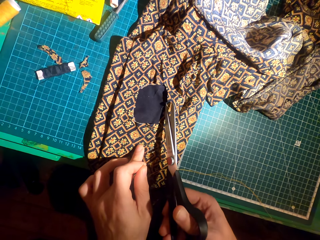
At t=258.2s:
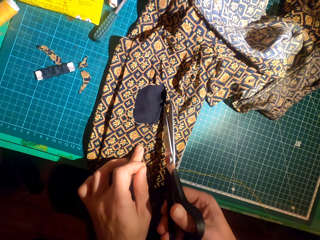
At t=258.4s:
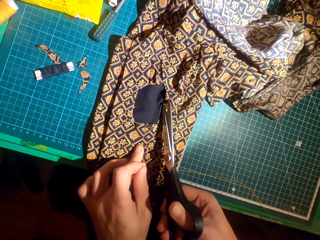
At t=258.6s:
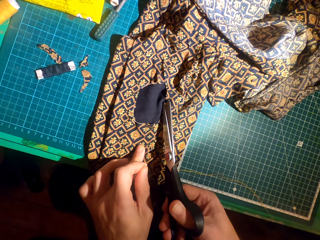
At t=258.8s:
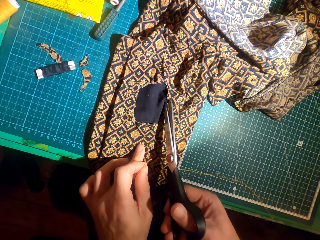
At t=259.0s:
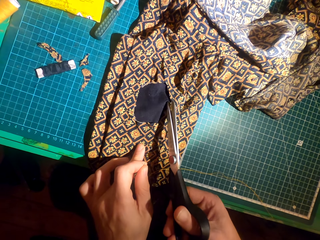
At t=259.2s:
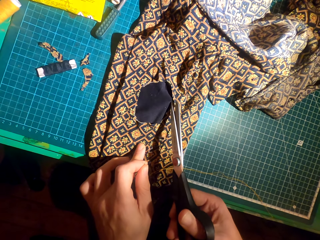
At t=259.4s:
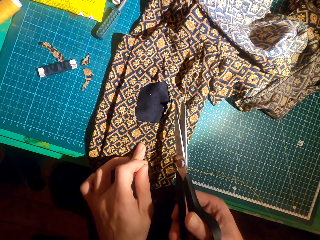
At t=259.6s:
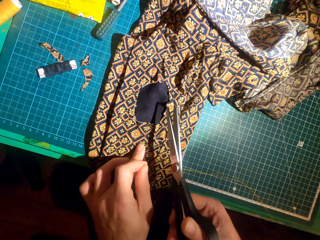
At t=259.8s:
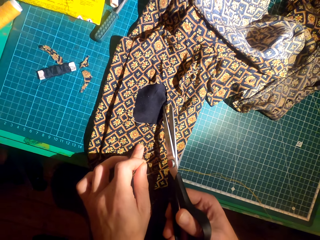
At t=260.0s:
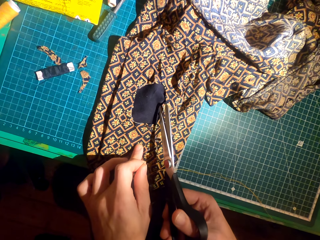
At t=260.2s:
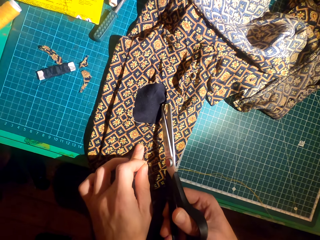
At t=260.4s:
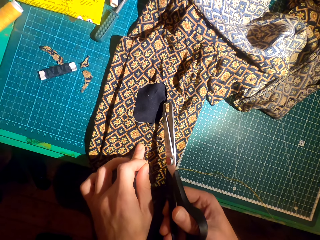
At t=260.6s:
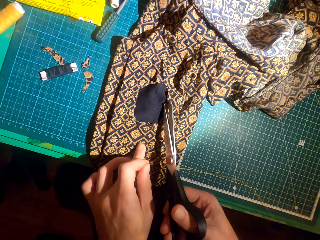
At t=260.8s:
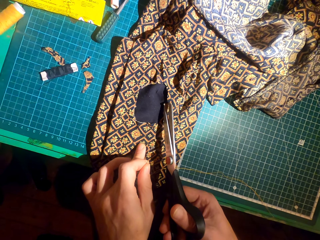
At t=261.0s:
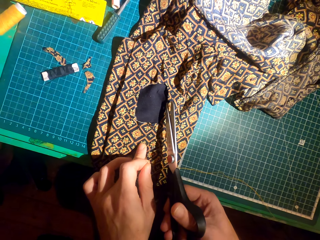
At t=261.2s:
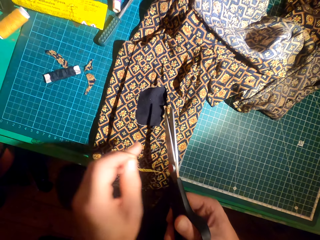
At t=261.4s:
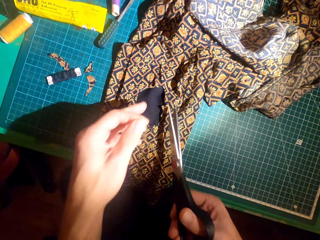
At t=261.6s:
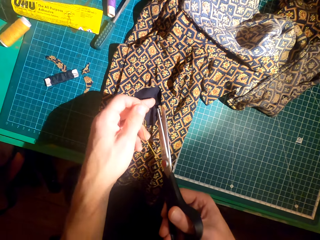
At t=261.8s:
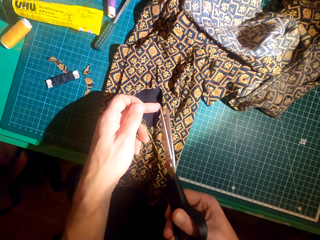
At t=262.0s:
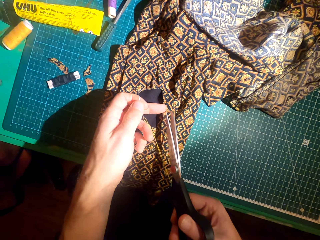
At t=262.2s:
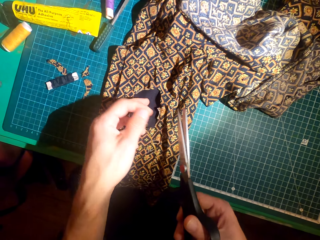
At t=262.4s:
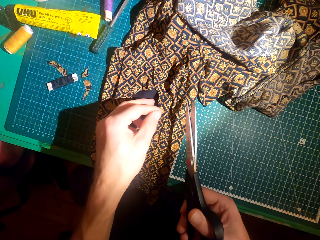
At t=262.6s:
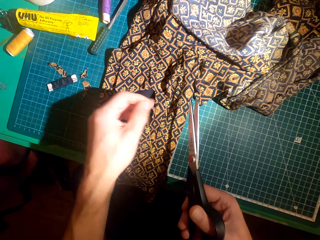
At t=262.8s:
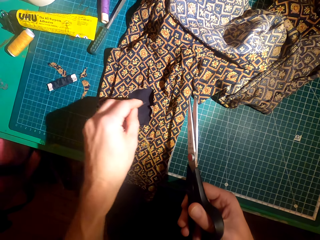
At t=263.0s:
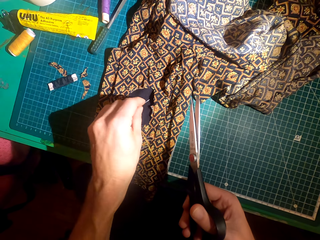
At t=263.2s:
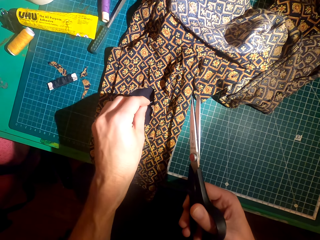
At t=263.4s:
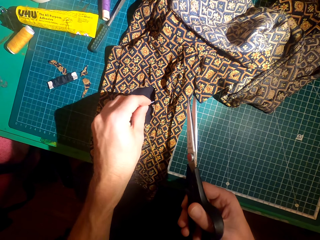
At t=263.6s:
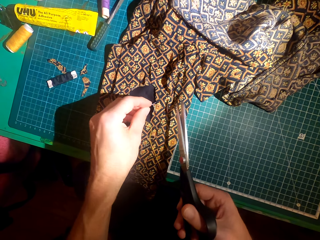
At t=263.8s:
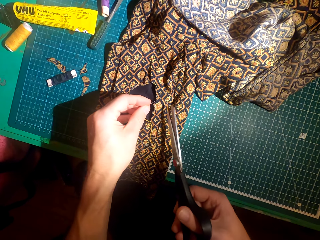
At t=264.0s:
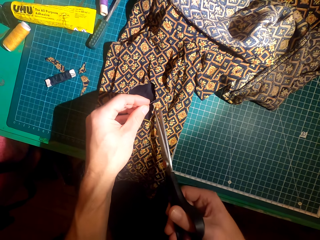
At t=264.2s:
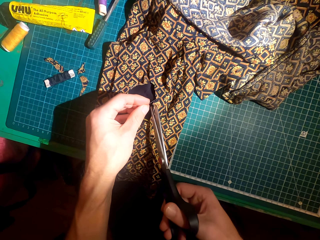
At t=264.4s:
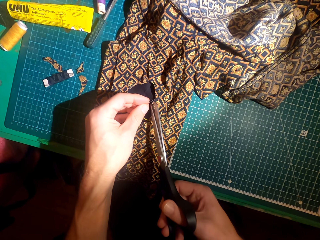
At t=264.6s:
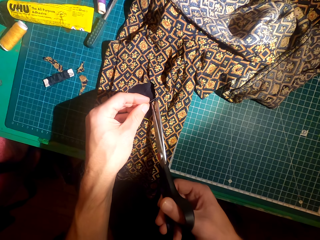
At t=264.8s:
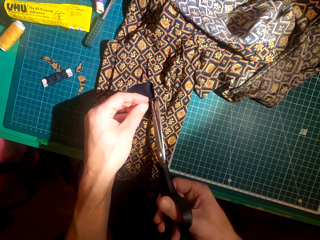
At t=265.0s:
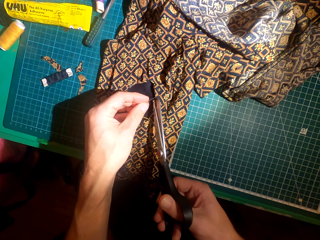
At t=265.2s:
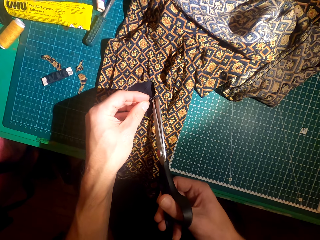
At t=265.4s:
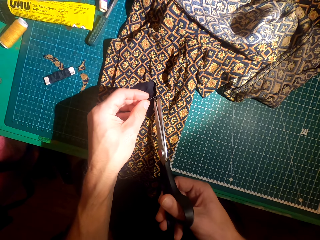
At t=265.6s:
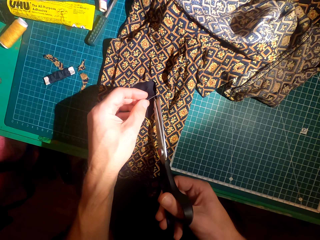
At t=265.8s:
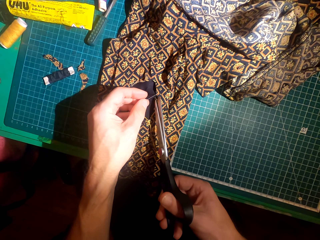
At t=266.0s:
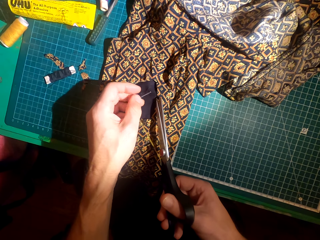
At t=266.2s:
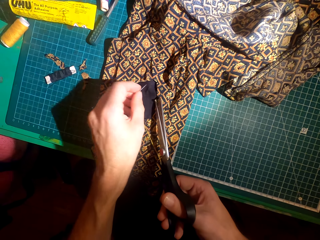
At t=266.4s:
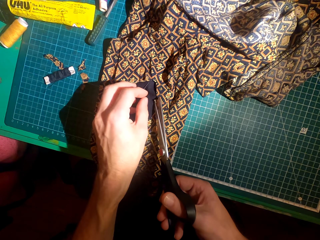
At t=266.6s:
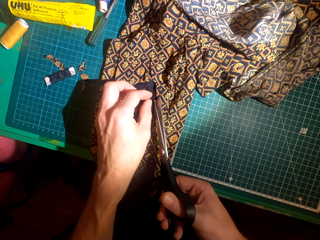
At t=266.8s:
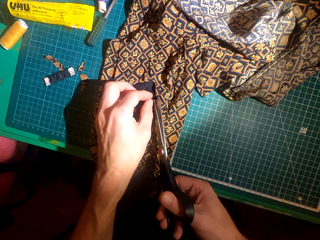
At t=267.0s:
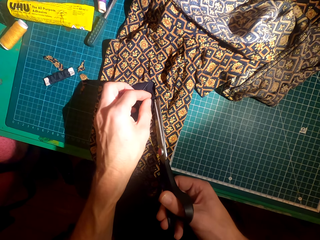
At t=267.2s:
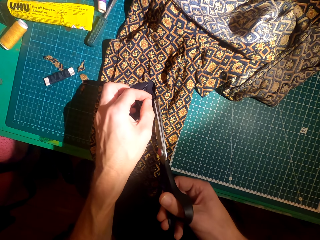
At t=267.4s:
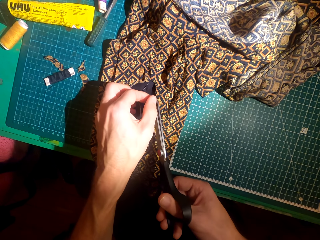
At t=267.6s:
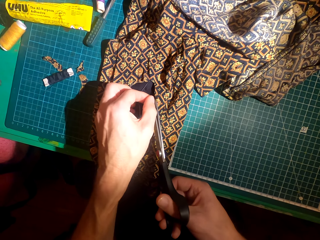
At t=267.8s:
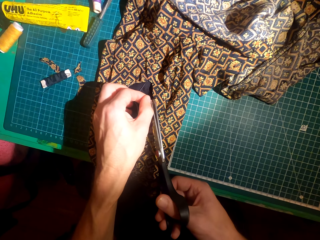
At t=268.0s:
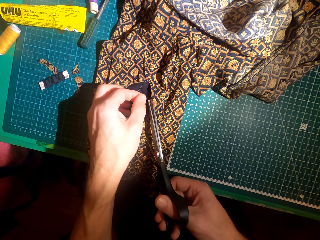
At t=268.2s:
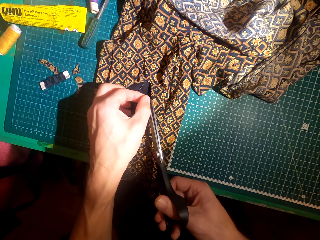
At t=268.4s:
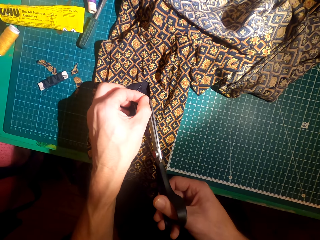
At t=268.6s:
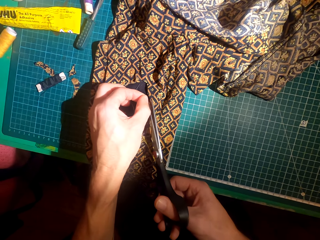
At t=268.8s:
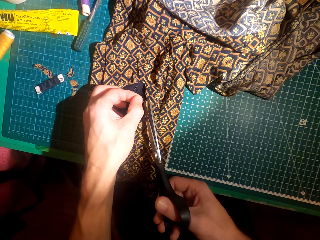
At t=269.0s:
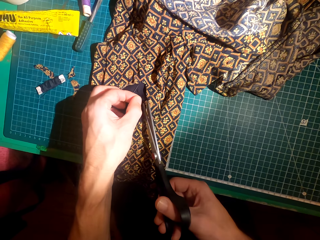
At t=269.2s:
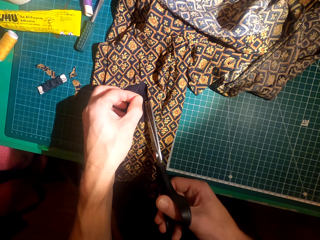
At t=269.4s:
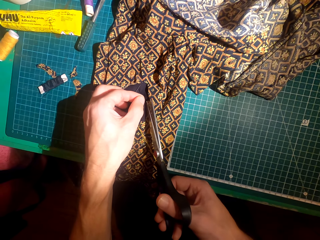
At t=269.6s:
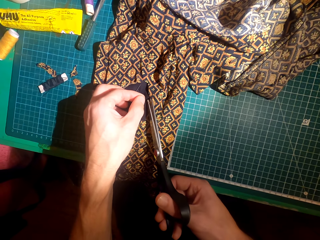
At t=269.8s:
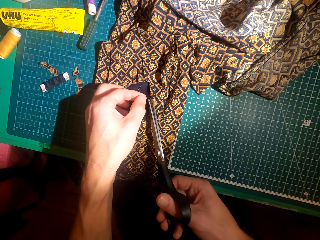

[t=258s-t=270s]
The camera wearer cuts part of the cloth. They hold the material using the sewing needle. They trim the material using the scissors.

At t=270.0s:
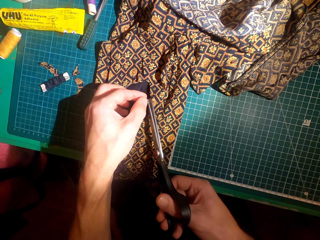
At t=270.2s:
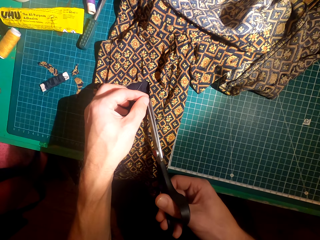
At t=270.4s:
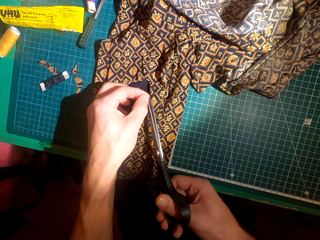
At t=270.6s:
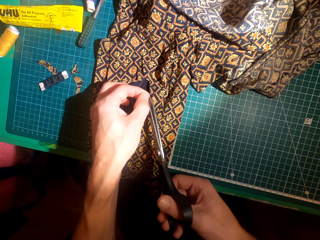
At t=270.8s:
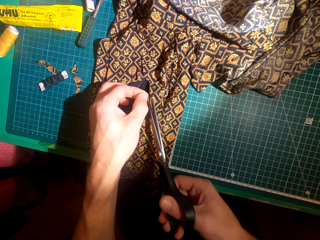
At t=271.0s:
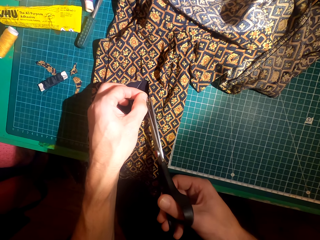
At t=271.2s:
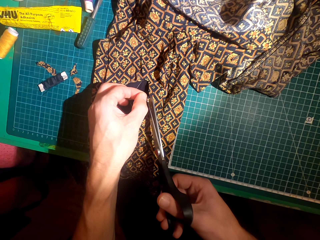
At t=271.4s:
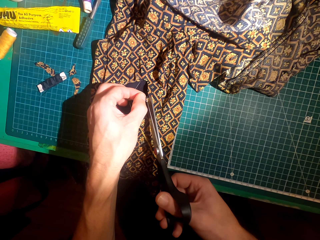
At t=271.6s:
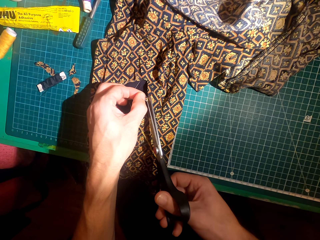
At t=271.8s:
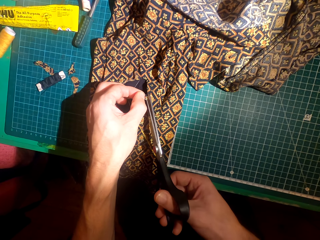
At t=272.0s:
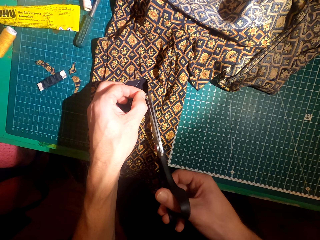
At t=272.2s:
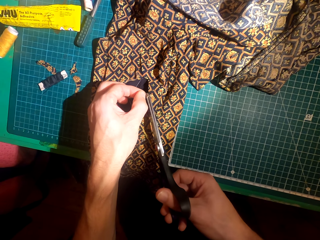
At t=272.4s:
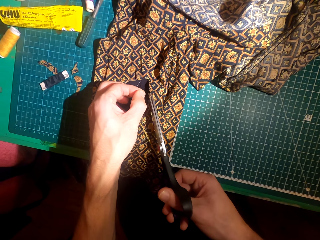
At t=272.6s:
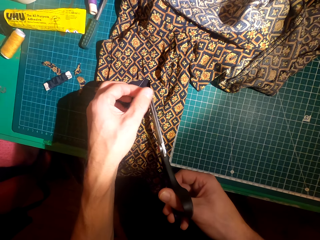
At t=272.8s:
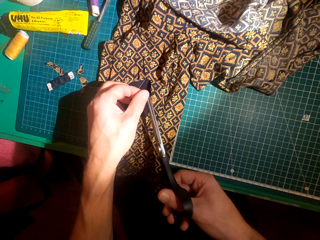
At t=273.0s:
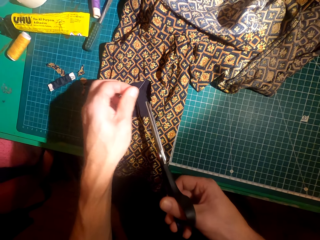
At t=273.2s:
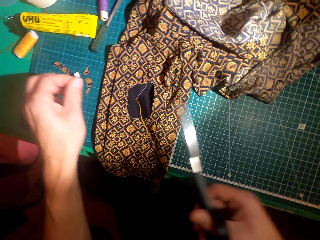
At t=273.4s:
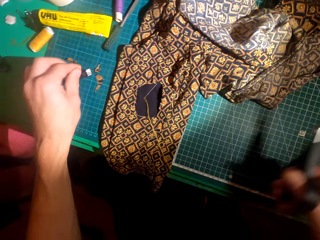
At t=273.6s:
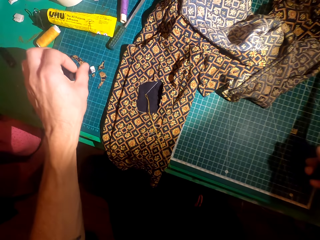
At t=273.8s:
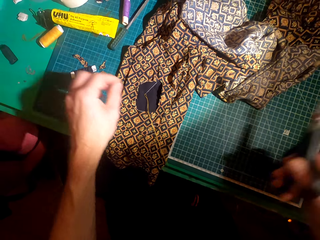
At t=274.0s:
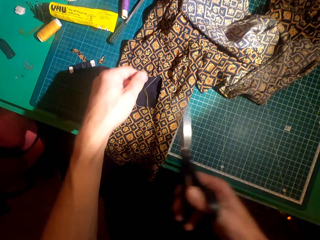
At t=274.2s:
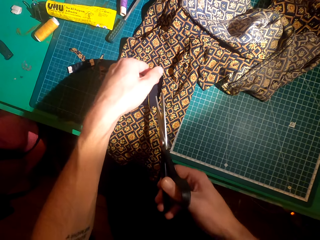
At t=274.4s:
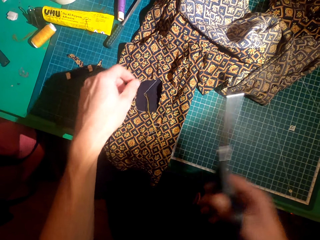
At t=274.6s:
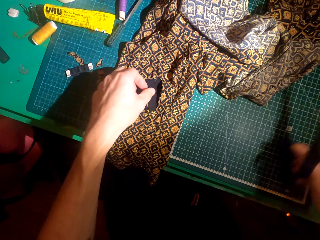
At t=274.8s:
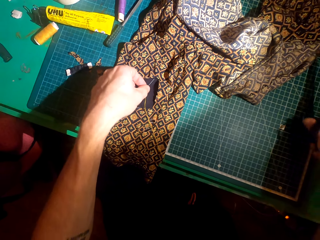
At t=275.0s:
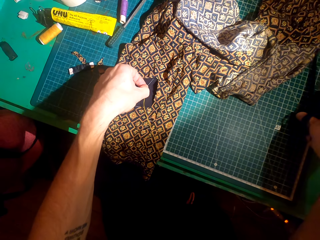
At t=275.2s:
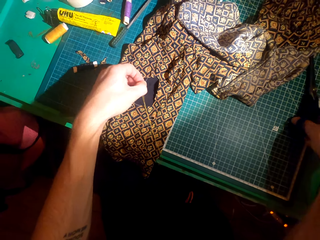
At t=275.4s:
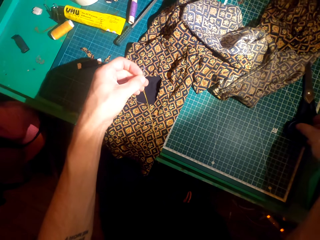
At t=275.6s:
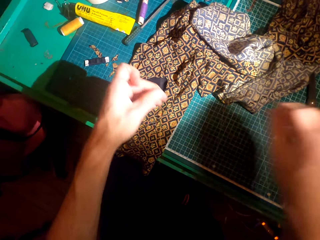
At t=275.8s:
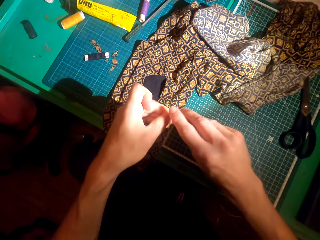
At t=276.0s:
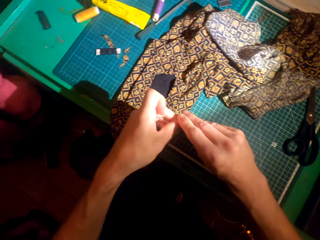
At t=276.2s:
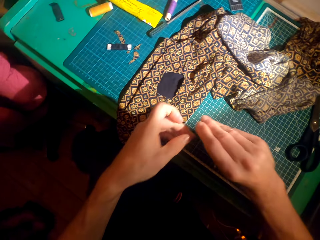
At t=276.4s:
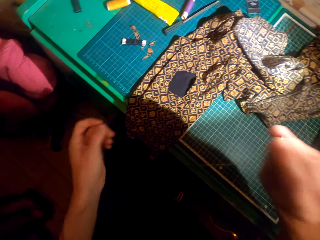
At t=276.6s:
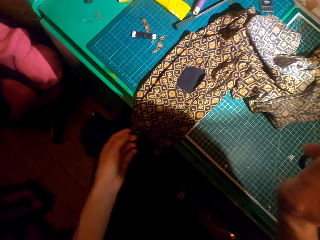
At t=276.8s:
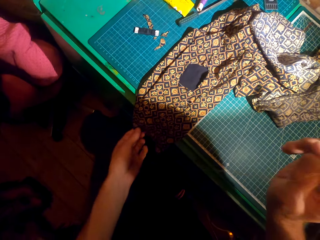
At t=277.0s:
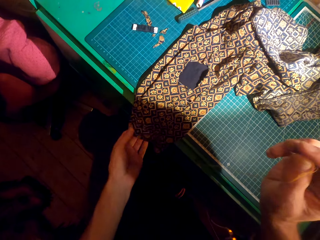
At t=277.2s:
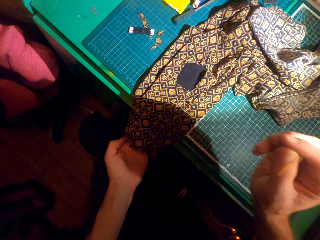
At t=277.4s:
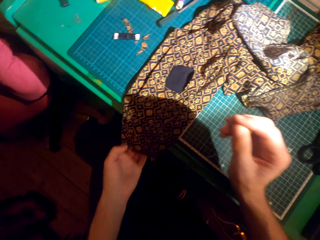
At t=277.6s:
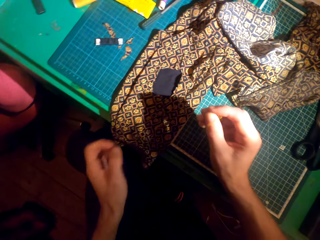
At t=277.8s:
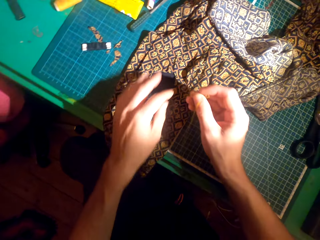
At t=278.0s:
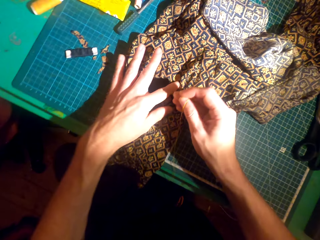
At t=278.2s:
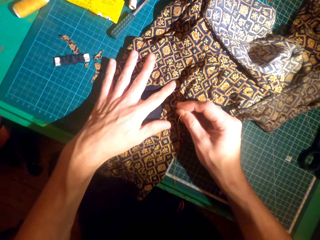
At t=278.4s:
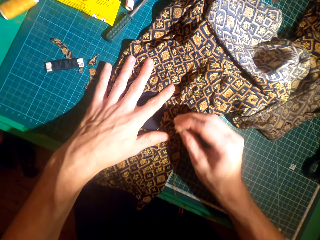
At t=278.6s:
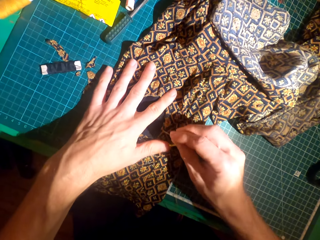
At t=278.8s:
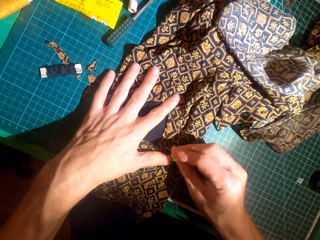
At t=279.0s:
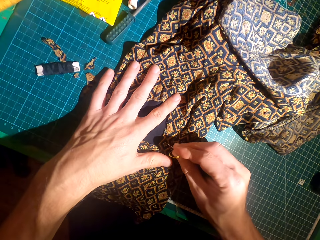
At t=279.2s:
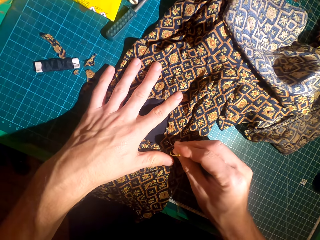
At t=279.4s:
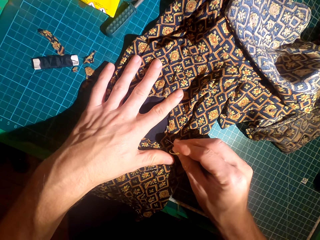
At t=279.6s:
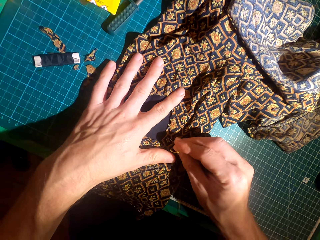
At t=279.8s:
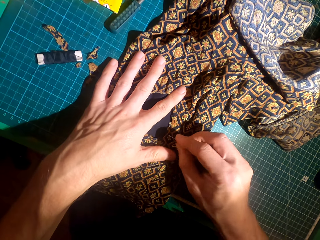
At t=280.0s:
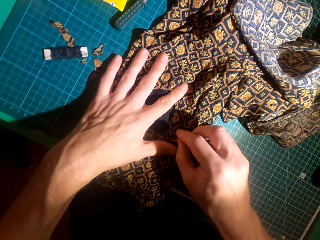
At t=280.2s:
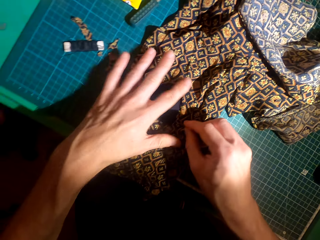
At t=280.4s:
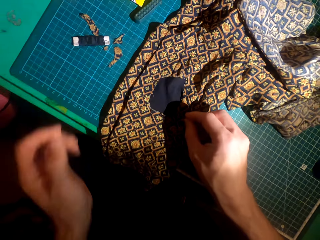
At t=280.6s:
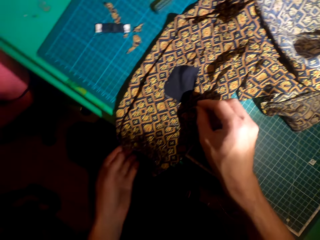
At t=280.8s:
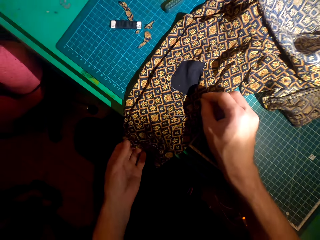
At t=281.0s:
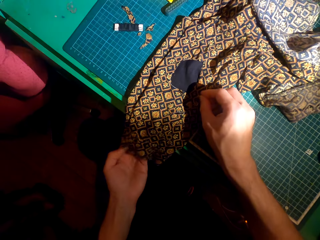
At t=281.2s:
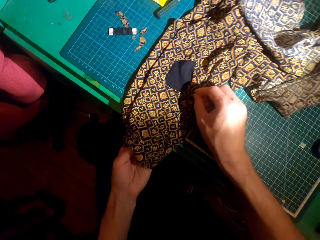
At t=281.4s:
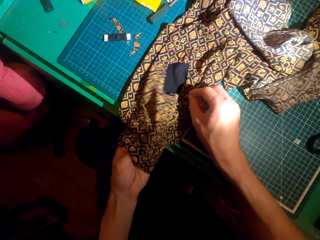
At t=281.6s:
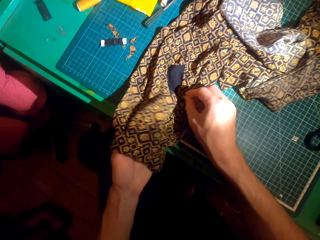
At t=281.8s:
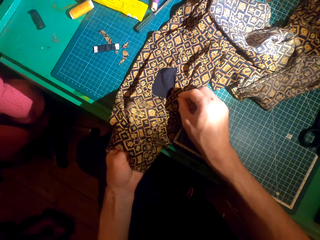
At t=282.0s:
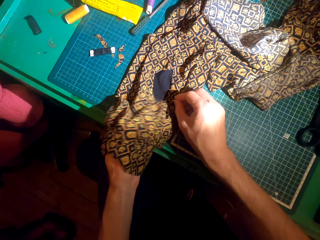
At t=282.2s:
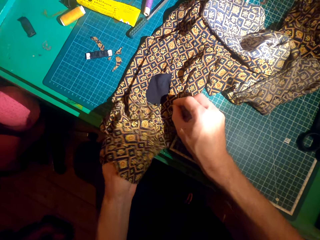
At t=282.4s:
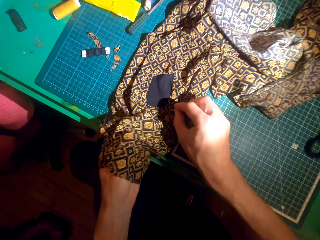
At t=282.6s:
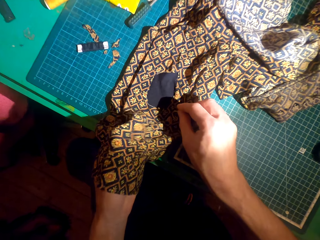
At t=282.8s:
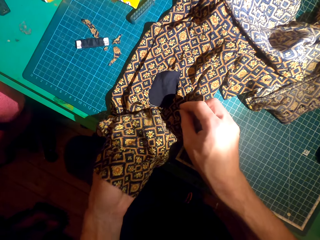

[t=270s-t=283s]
The camera wearer picks up the material with the left hand. They drop the material on the table. They pick up a sewing needle with the left hand. They drop scissors on the table. They move the sewing needle to the right hand. They move the left hand on the cloth. They hold the cloth straight with the left hand. They sew the cloth using the sewing needle. They swing the left hand. They swing the left hand again. They put a hand in the cloth.
